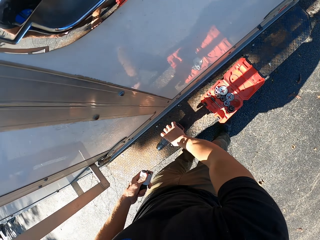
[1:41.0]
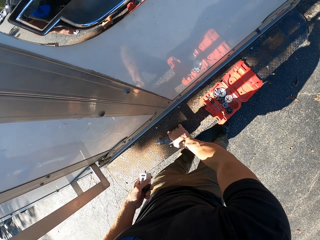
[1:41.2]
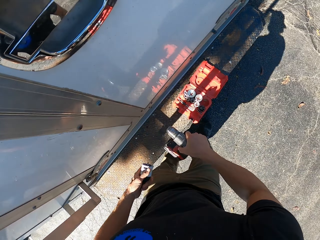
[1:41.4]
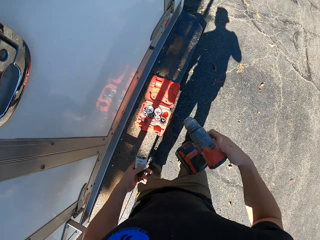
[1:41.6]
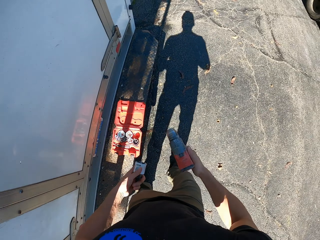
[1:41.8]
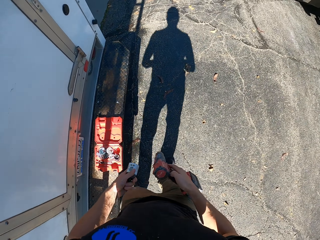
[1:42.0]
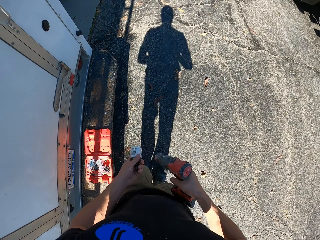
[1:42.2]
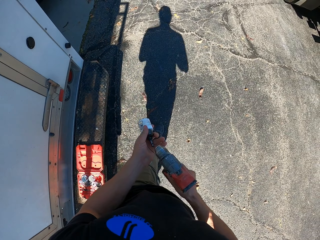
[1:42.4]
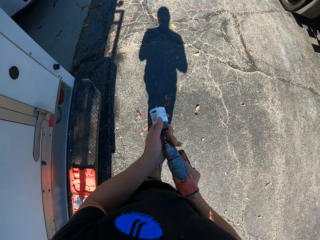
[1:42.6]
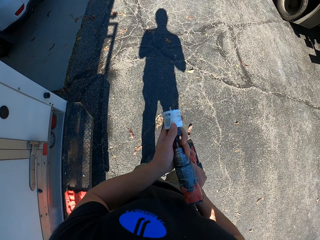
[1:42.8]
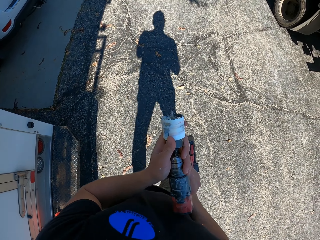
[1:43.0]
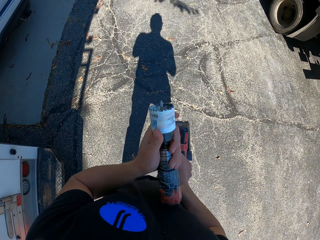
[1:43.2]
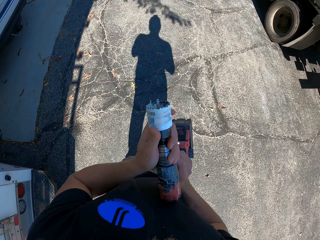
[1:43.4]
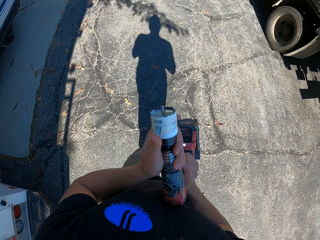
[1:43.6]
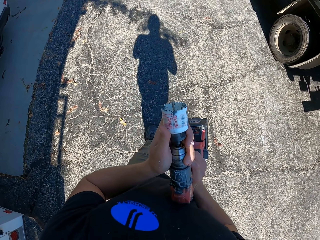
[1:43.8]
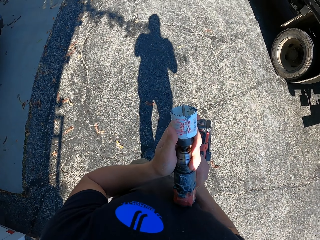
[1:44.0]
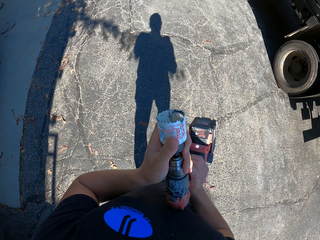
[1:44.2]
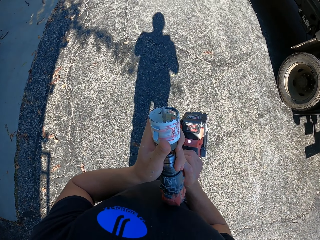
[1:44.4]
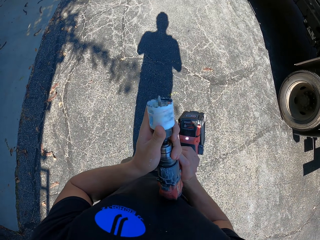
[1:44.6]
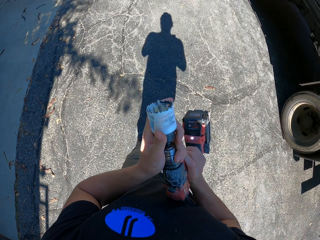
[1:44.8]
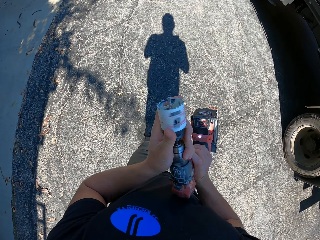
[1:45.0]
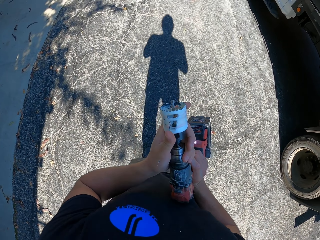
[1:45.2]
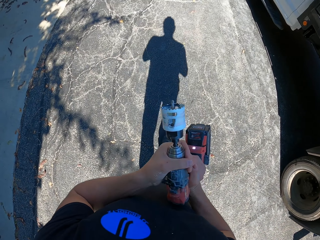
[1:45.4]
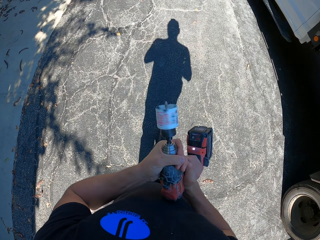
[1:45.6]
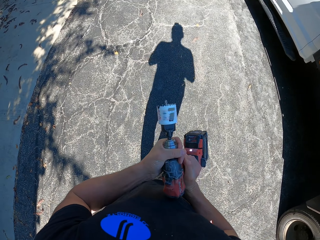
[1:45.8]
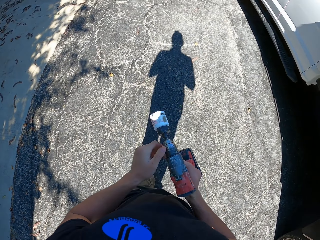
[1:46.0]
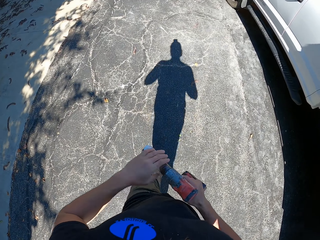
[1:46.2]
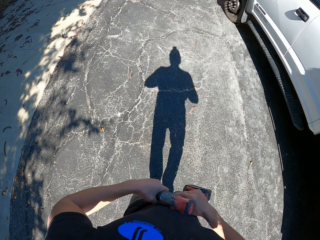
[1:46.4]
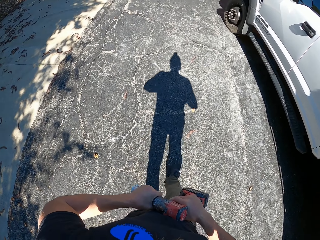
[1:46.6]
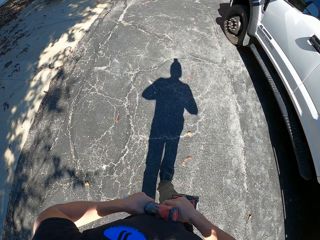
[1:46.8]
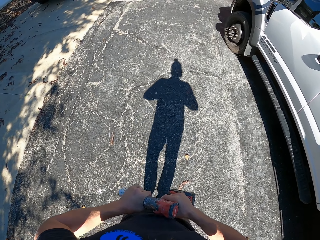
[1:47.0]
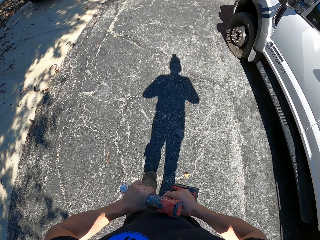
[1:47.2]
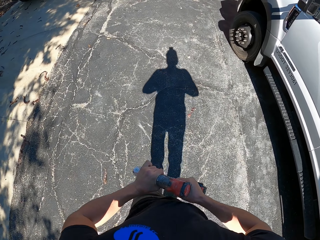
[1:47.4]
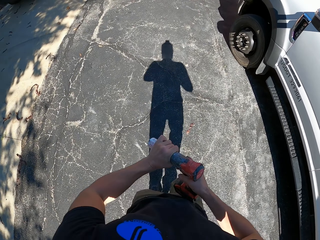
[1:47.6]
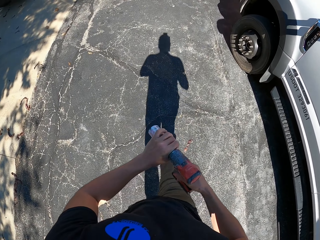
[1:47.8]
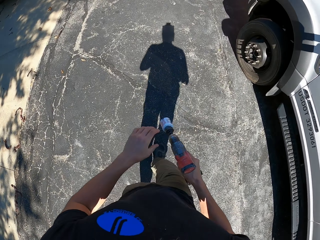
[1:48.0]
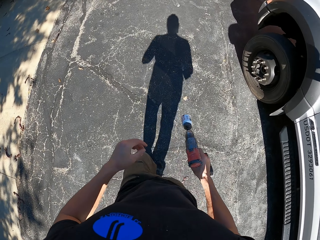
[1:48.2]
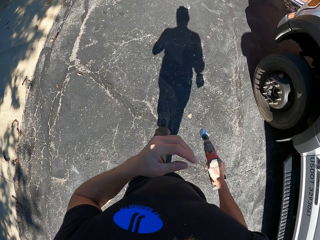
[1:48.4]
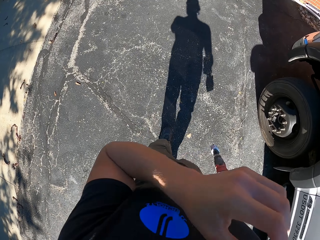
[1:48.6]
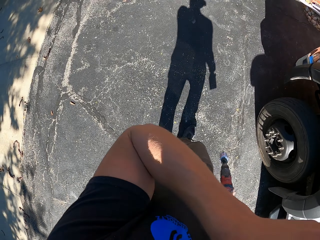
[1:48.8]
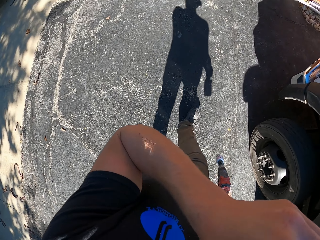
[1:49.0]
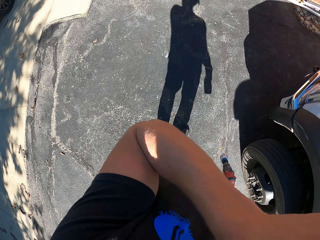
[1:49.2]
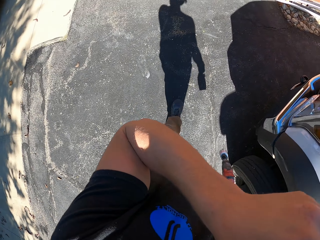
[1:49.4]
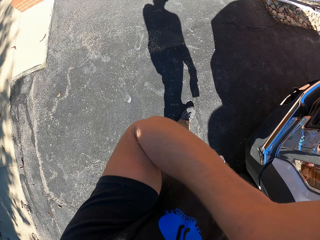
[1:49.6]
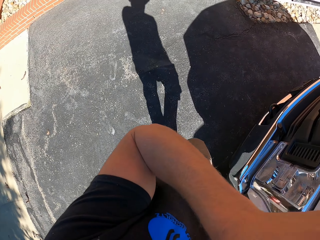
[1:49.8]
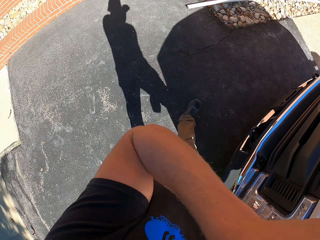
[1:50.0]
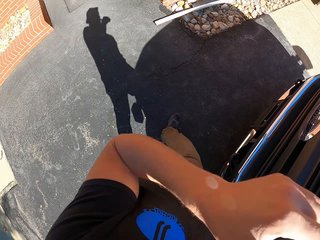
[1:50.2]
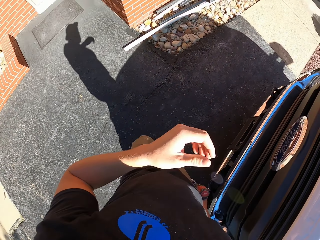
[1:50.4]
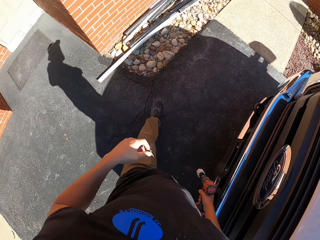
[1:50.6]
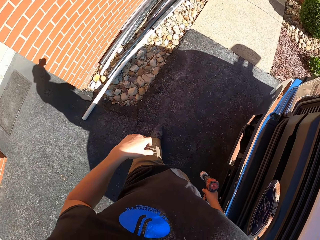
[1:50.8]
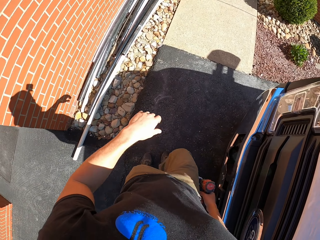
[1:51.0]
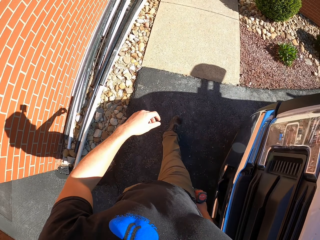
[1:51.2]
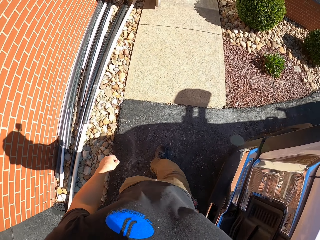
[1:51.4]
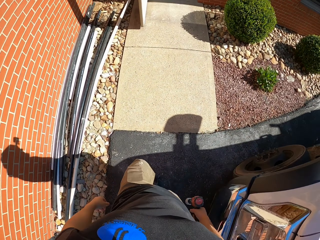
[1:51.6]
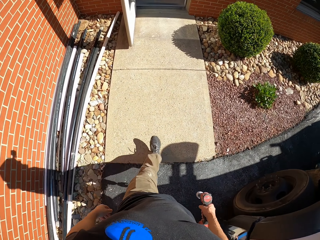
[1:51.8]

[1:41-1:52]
The camera wearer picks an electric drilling machine or drill machine from the floor. They walk around. They join the nuts to the drill machine. They fix a spanner on the electric drilling machine. They walk on the tarmac road. They itch their face.

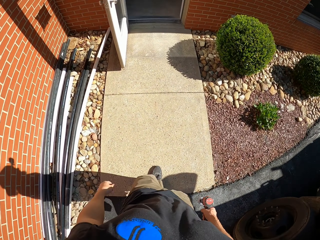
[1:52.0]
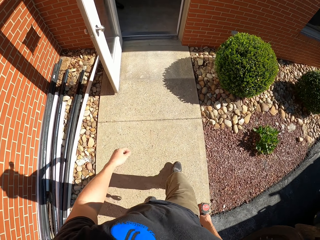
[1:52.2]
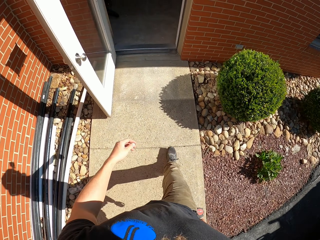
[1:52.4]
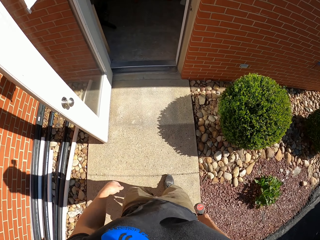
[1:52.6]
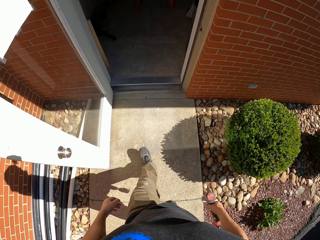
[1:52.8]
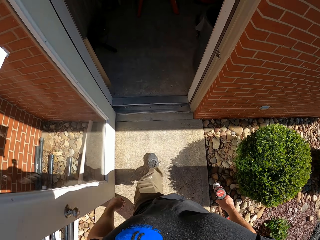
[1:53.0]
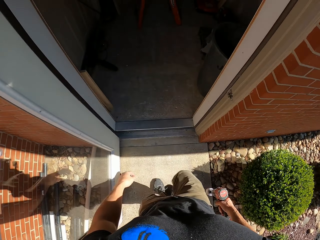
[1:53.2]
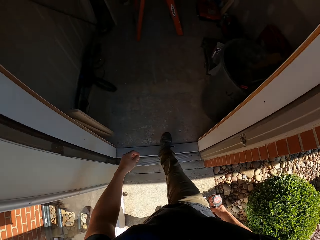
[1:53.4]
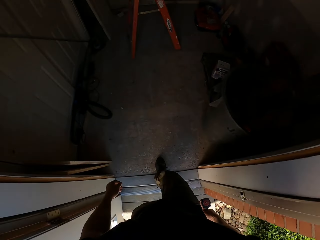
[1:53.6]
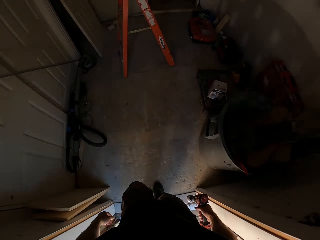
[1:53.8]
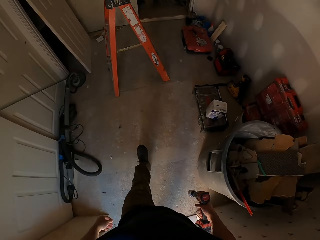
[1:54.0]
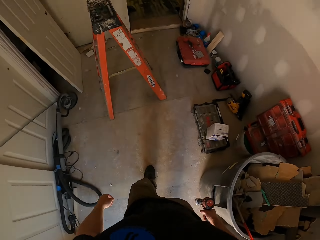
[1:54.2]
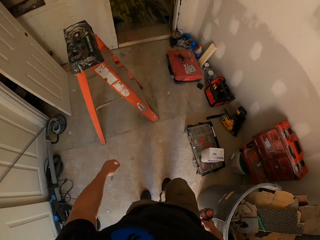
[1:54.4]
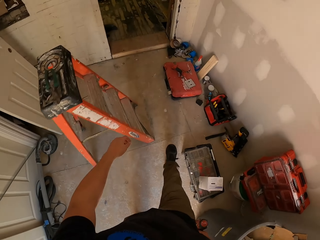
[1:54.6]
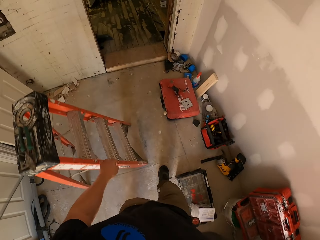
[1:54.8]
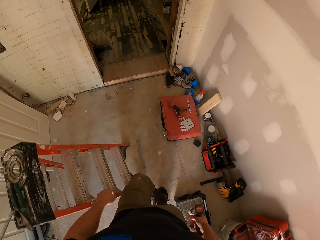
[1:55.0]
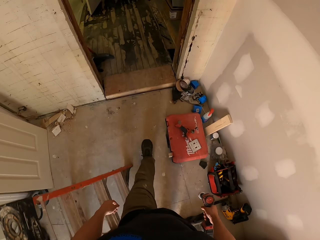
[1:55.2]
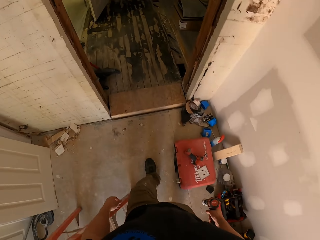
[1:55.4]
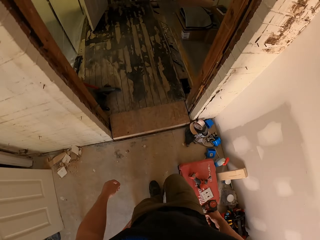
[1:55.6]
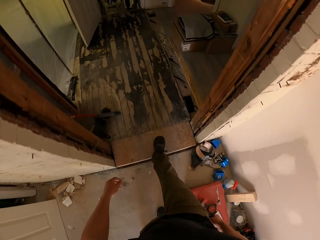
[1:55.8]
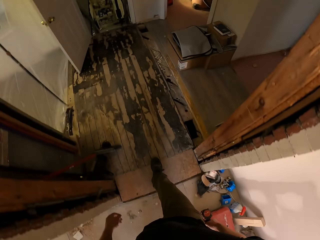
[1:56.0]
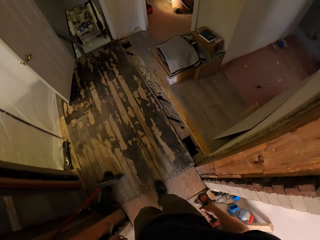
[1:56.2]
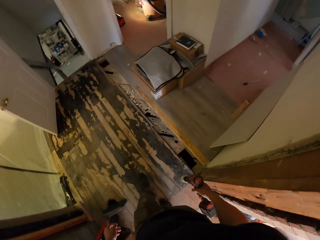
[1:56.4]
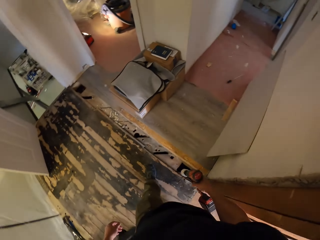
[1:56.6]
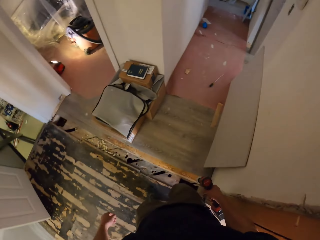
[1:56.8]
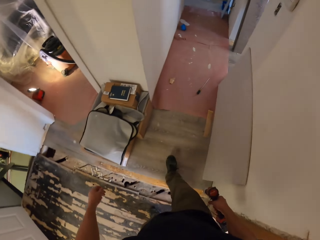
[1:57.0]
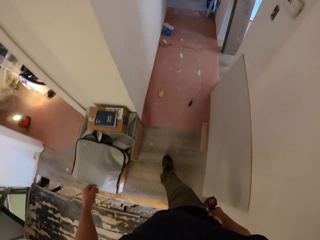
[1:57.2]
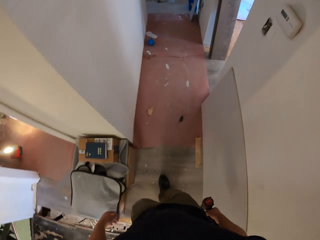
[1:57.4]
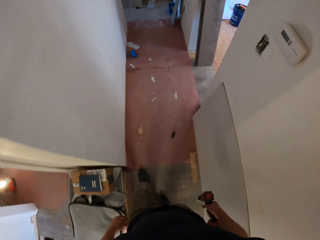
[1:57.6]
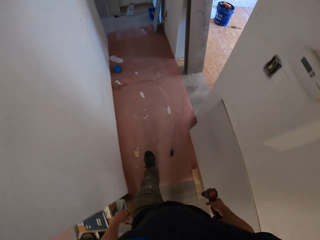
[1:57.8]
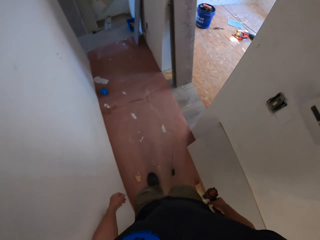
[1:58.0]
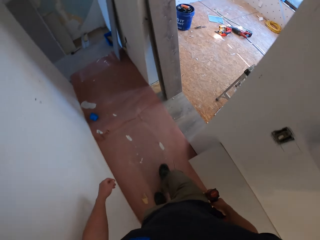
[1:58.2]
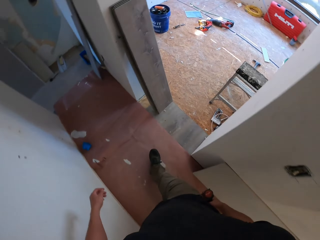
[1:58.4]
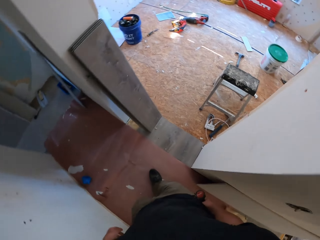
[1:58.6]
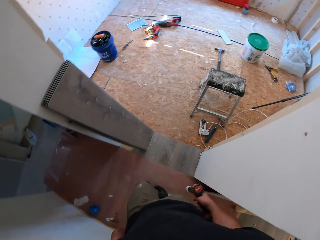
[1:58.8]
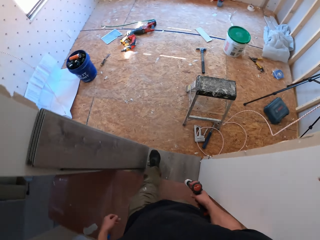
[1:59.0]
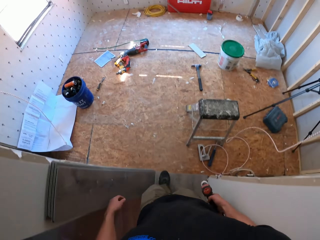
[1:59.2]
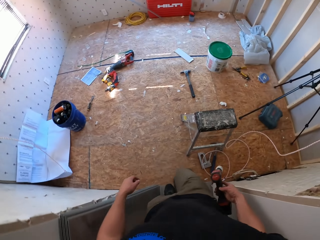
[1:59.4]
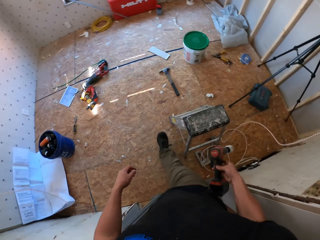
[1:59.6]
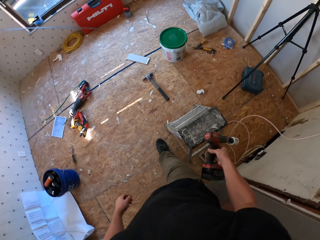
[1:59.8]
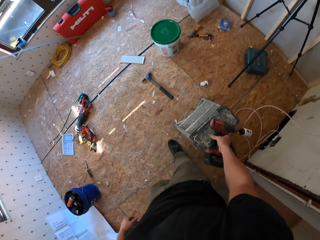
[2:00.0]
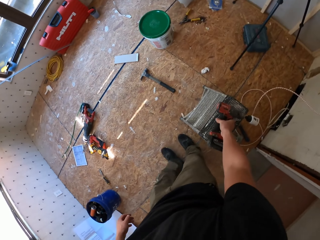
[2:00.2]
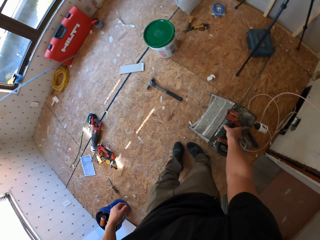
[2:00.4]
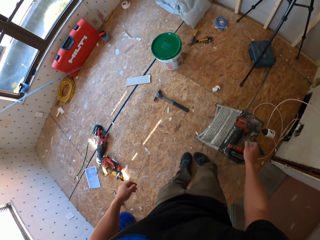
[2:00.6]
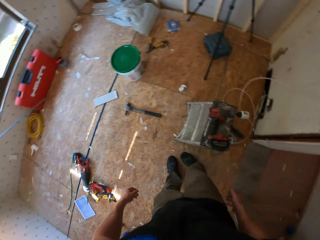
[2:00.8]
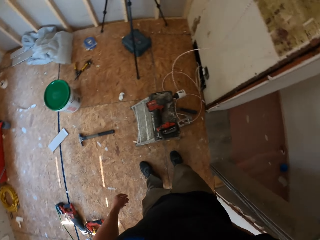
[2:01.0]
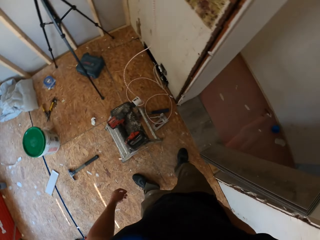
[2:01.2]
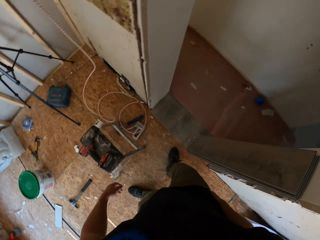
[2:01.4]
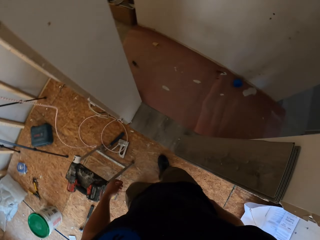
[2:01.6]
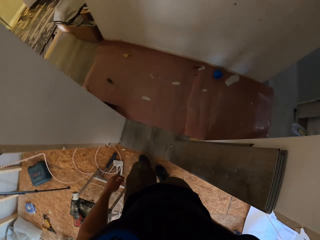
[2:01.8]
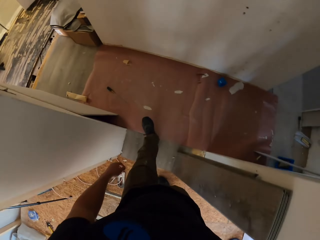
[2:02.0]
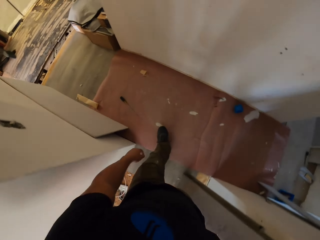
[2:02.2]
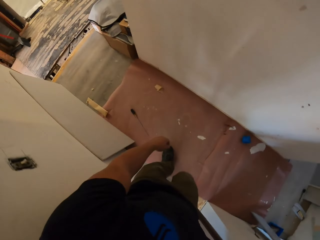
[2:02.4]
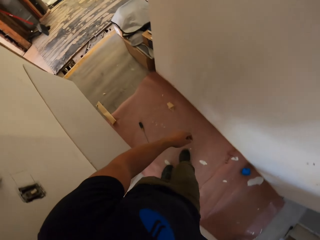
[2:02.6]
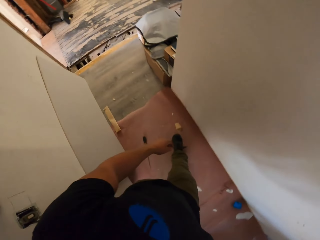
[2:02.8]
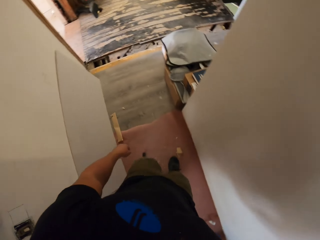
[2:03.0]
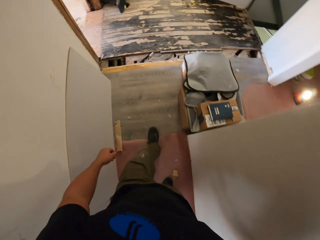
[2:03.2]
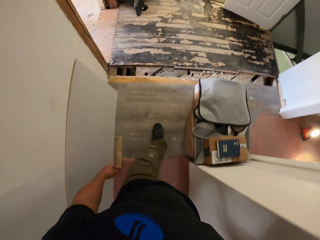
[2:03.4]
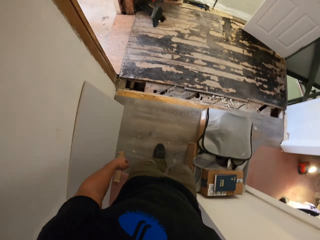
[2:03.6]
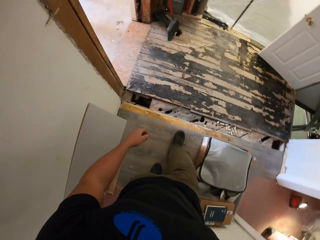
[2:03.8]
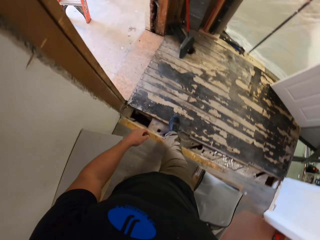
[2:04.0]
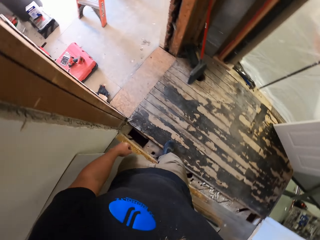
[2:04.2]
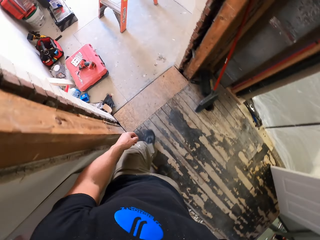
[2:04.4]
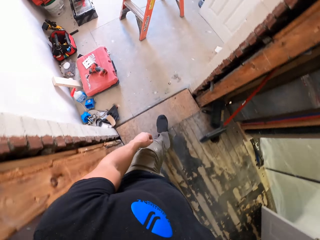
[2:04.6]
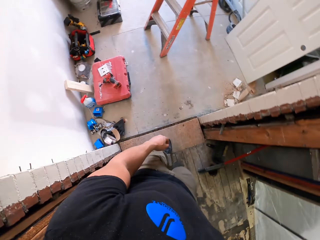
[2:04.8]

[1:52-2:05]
The camera wearer walks in the house. They put the electric drill on the ladder or stool. They walk around.
